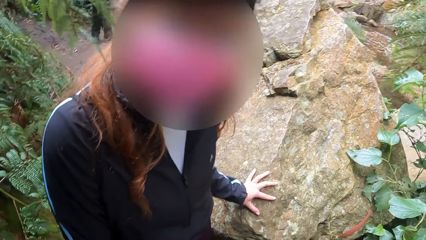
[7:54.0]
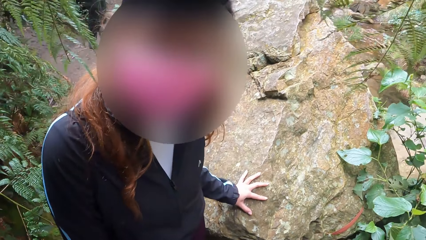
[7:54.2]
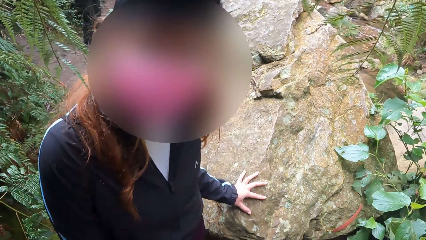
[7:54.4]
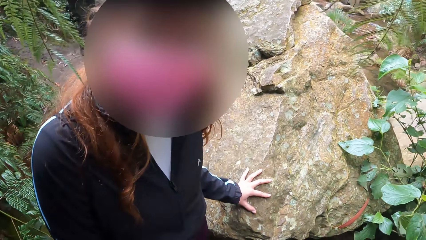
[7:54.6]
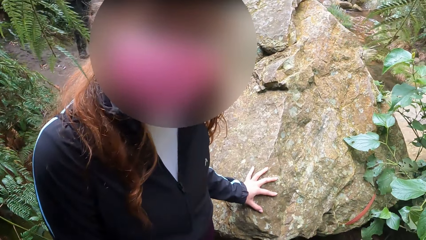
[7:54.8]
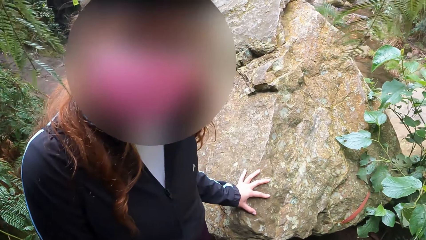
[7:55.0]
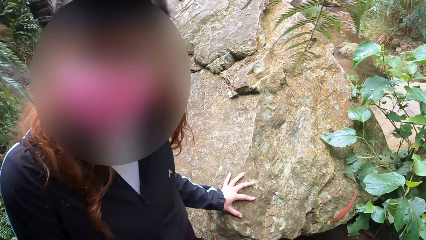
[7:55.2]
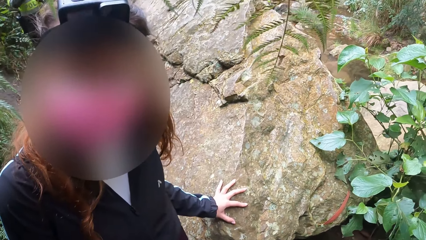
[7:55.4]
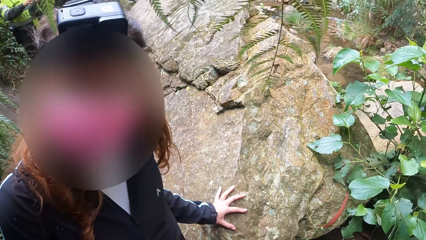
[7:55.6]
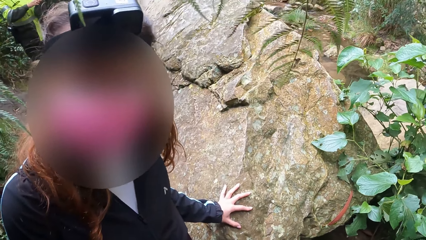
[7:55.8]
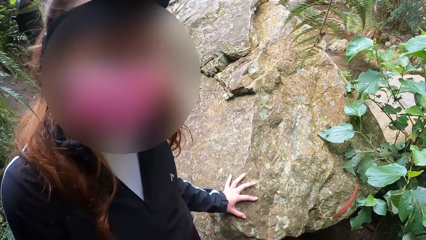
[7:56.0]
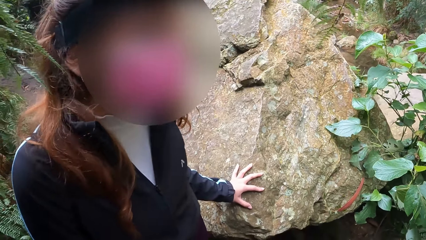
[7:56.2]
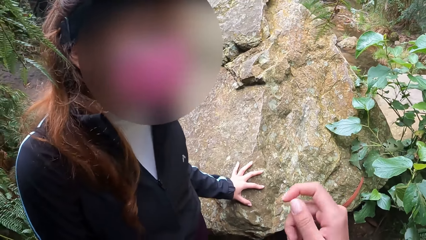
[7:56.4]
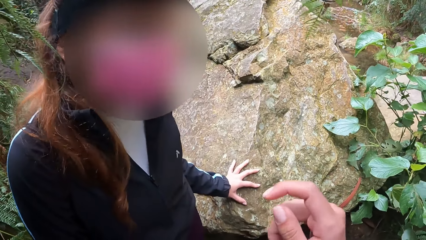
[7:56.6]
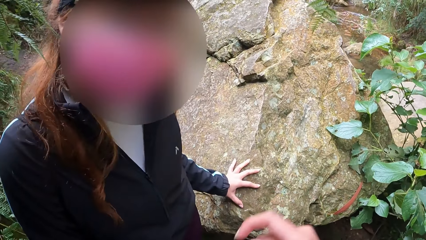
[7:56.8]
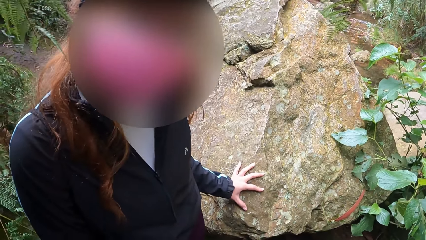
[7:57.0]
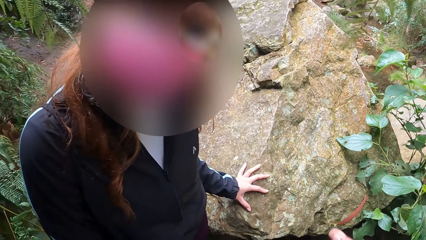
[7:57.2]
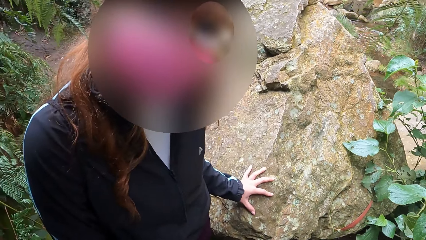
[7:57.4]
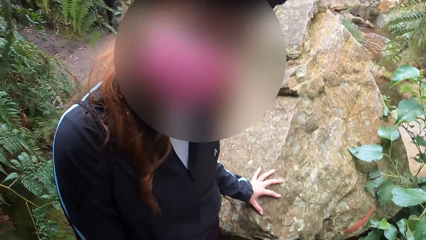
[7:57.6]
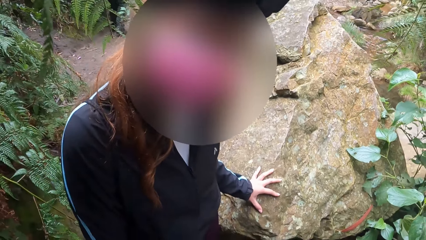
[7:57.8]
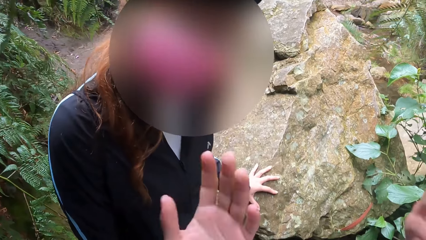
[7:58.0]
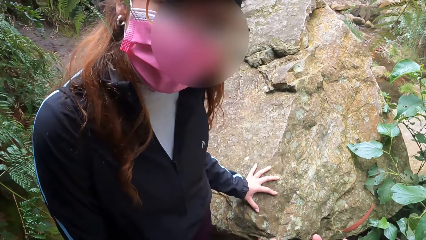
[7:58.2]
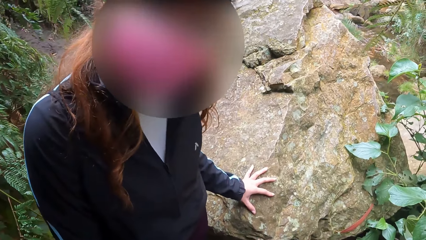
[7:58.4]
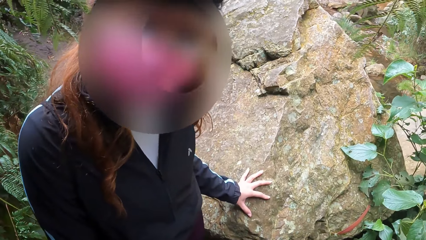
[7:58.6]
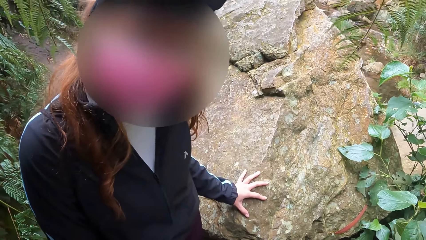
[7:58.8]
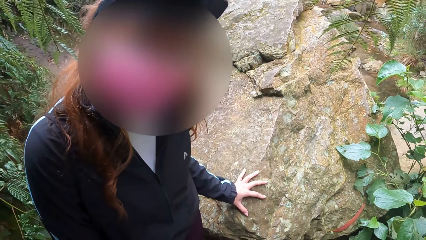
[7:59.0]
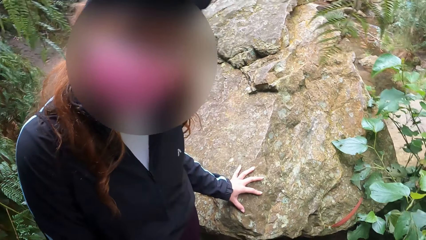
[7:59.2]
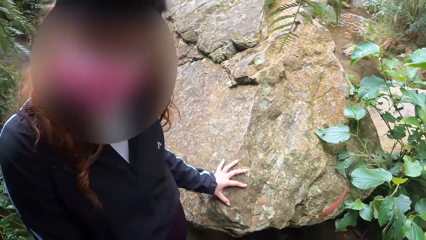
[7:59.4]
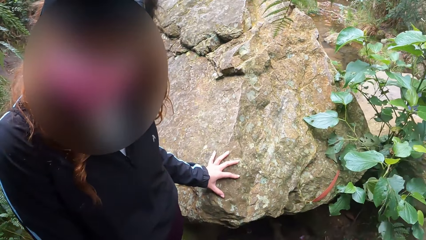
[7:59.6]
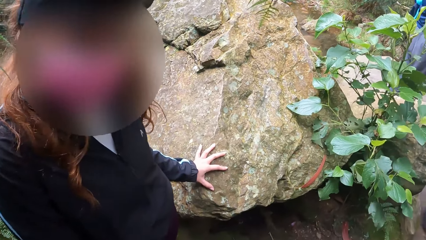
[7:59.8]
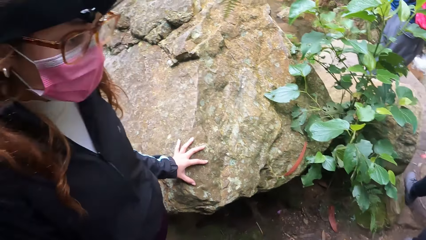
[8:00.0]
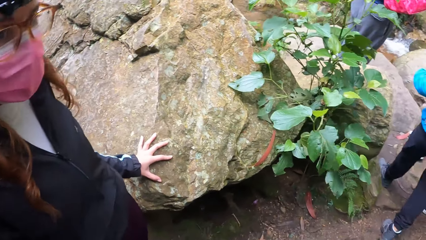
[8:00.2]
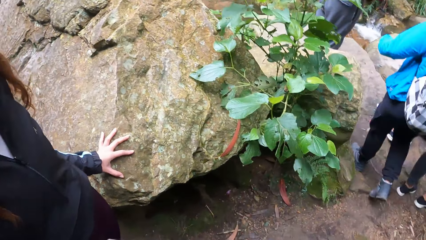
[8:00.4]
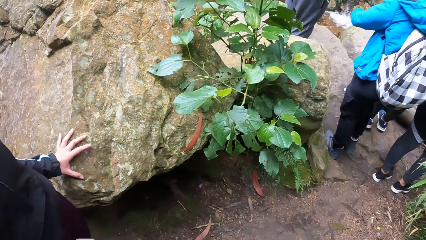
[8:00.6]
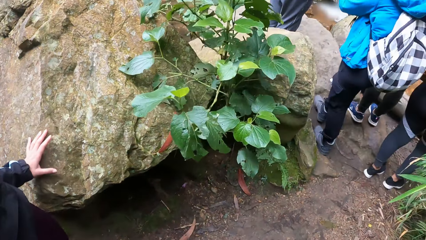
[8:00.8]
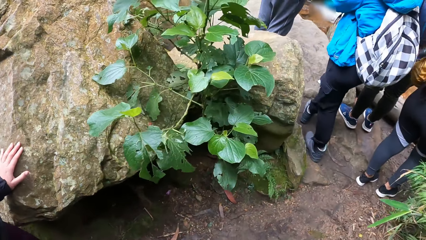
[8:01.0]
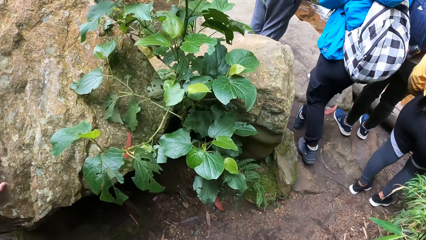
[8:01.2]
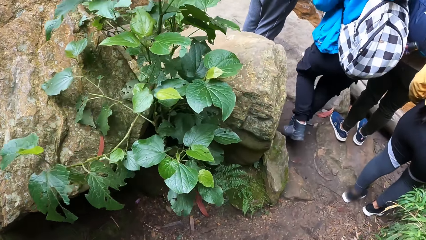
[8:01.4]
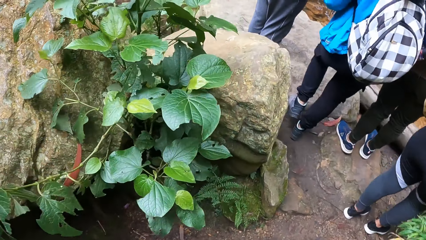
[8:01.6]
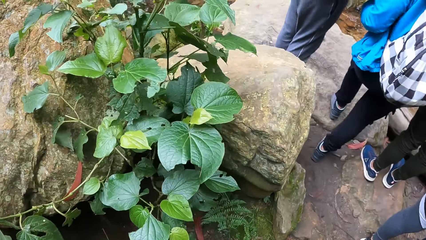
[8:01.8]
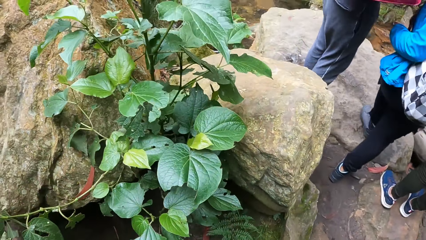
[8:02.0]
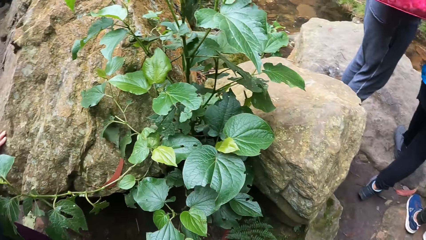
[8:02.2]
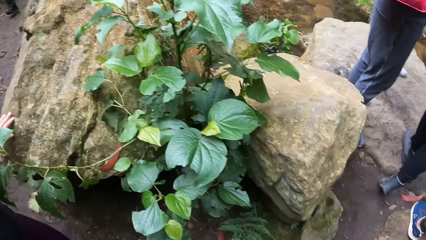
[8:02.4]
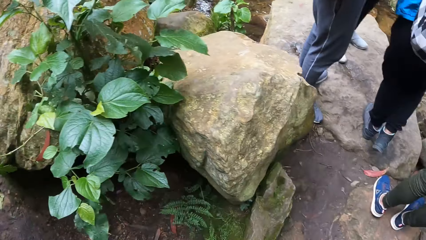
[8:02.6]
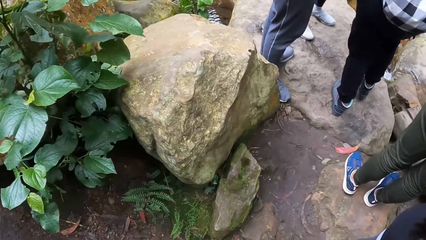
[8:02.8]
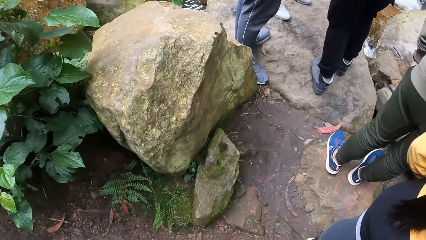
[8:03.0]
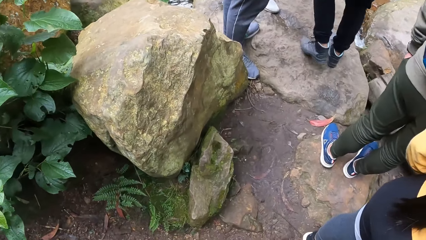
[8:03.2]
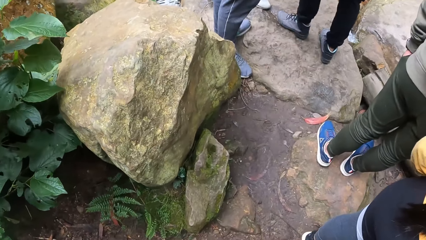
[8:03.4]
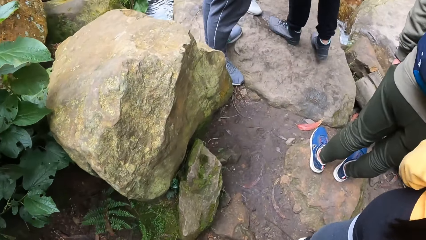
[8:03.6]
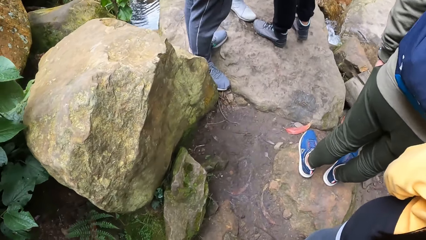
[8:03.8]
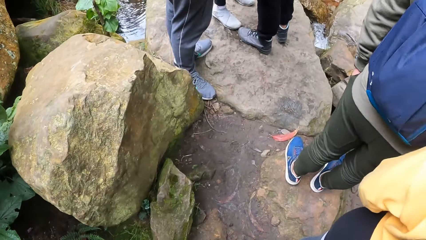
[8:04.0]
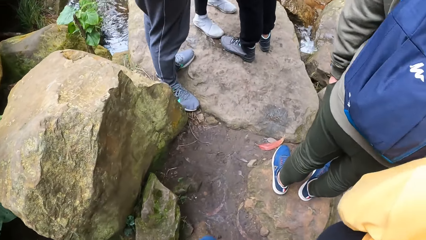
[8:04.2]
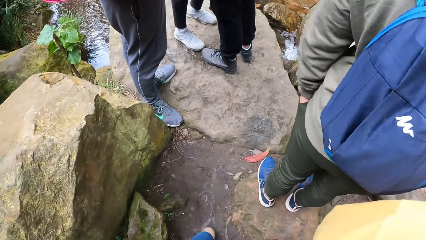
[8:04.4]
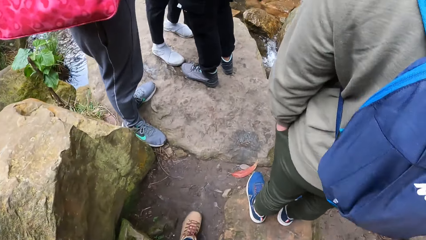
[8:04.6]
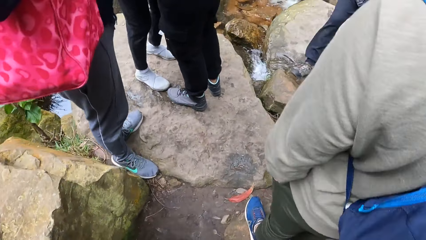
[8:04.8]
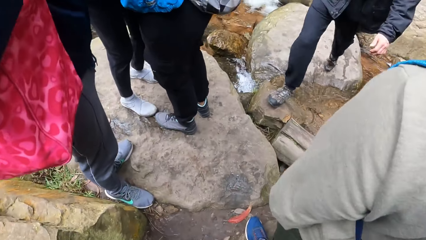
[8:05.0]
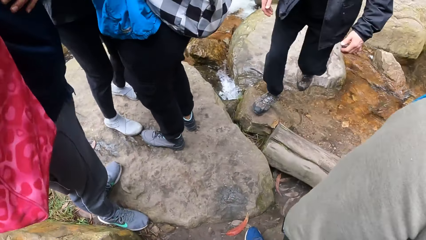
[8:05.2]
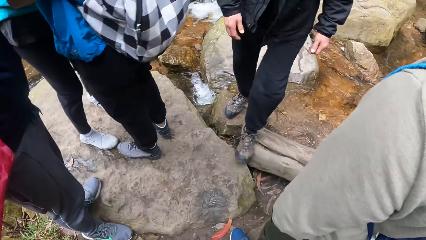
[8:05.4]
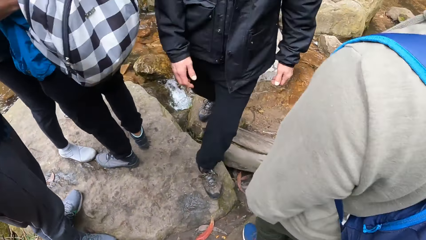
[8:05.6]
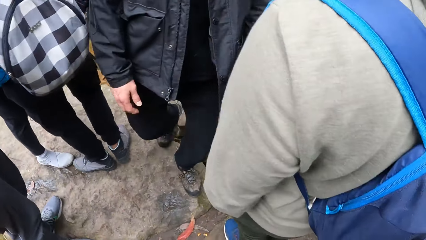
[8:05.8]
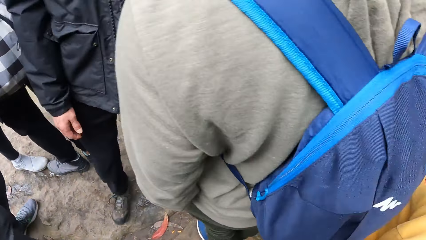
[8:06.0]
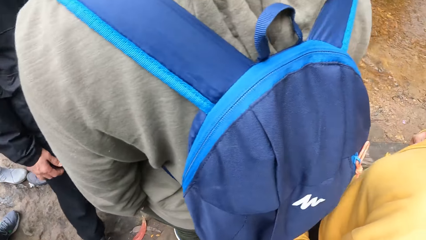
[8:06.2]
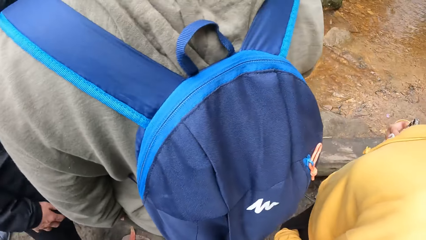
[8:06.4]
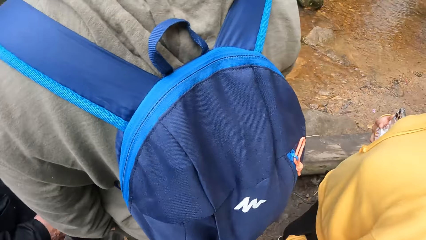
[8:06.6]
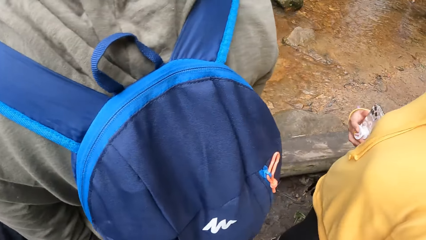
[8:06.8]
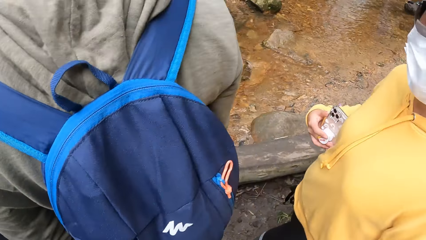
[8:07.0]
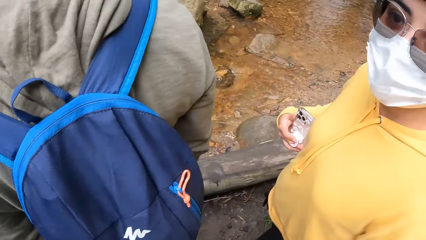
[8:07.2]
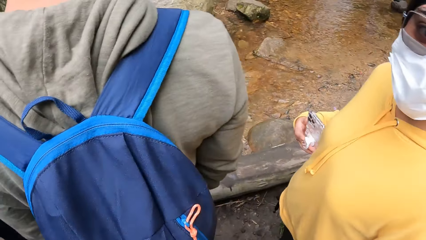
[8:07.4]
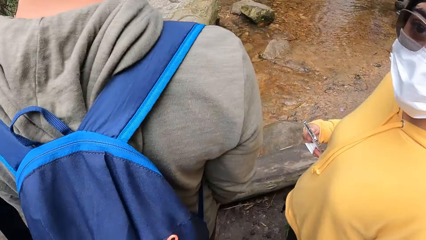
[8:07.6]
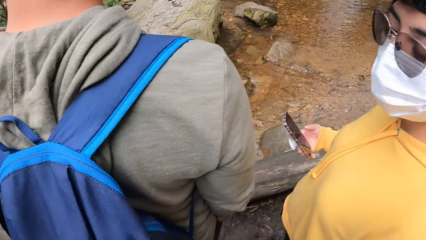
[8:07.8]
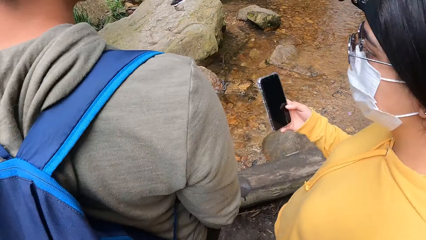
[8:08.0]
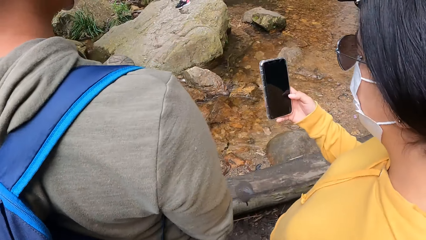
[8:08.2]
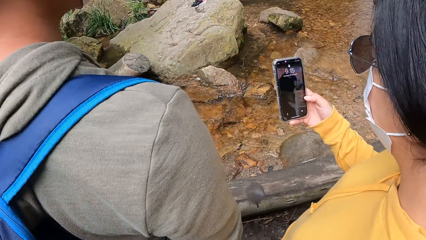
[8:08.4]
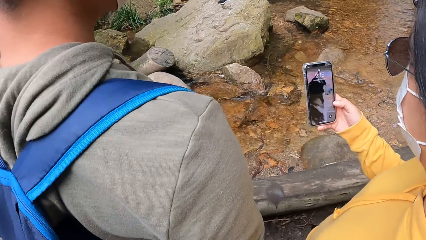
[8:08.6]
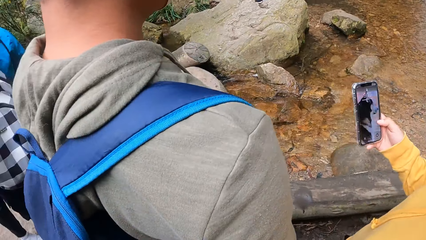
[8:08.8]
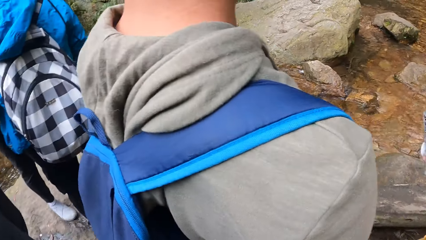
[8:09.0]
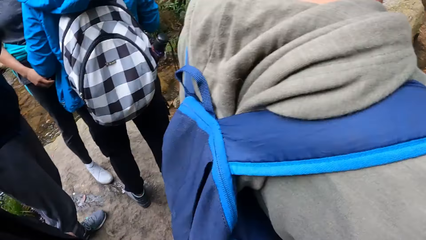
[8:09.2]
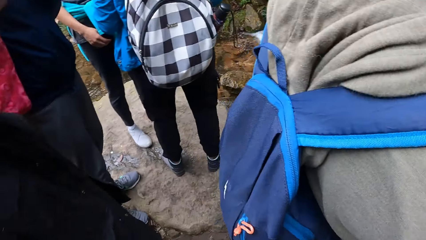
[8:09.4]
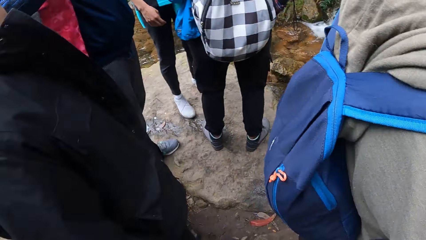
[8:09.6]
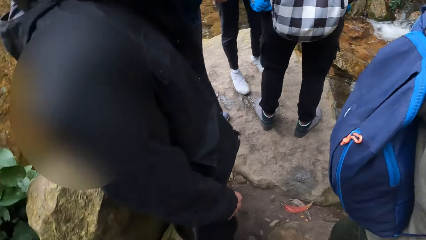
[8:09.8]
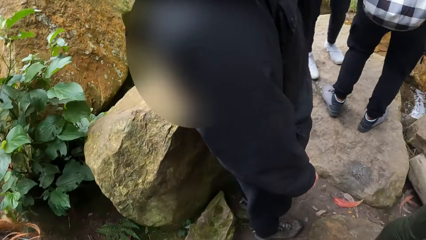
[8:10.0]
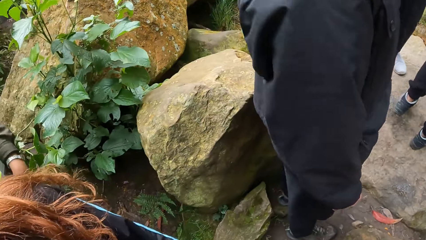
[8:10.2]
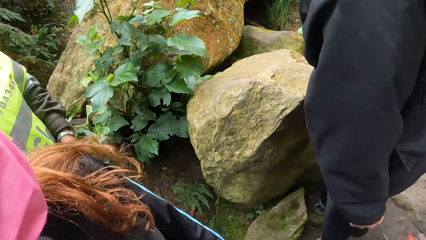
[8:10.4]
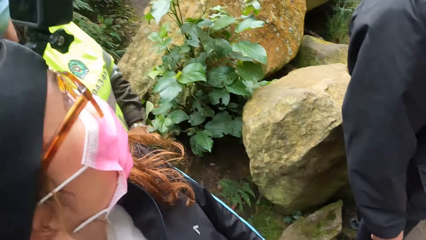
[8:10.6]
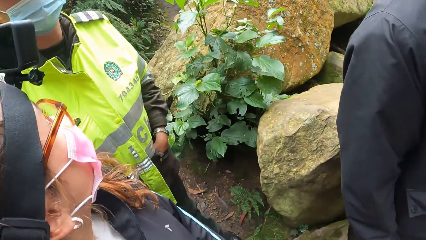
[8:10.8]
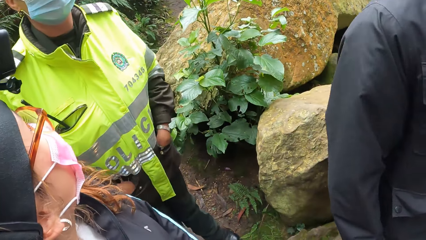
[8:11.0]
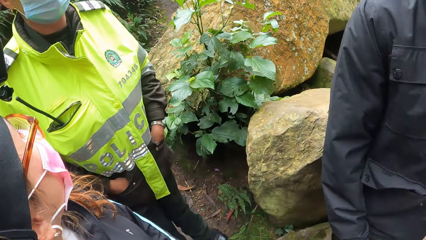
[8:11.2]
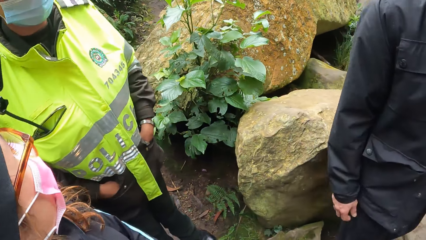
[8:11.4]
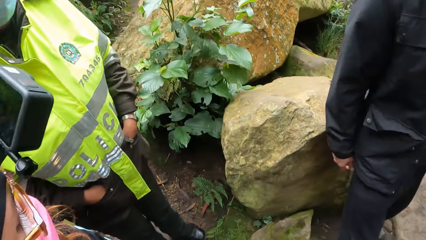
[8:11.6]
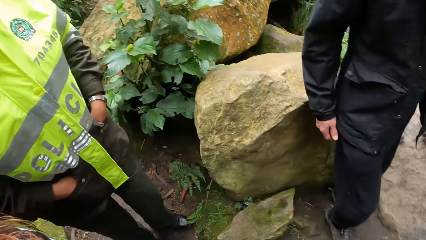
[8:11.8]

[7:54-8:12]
A woman walks. A man walks. Another woman operates a phone with her right hand. The camera wearer looks around.
